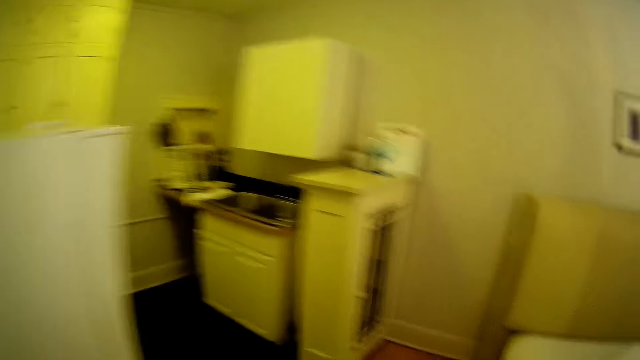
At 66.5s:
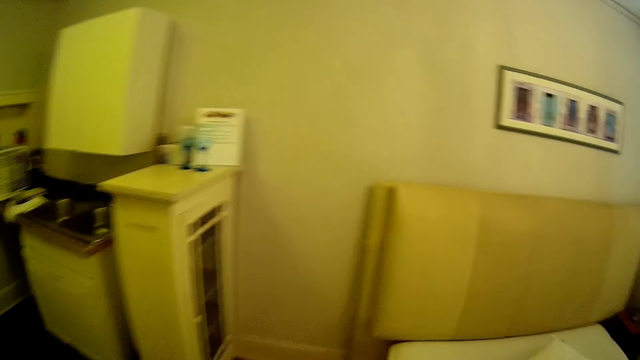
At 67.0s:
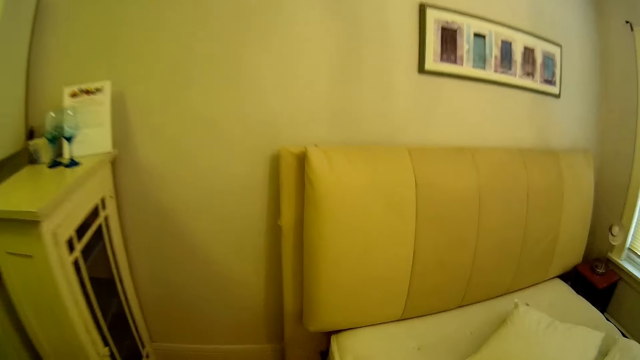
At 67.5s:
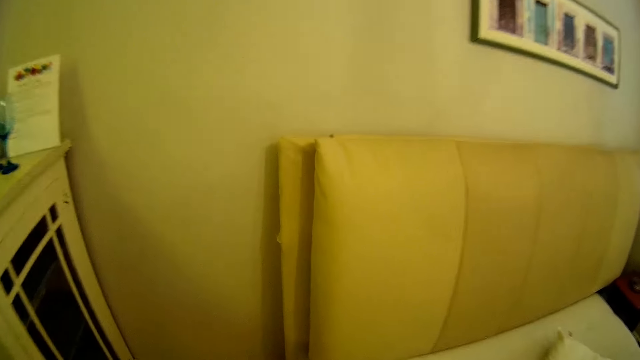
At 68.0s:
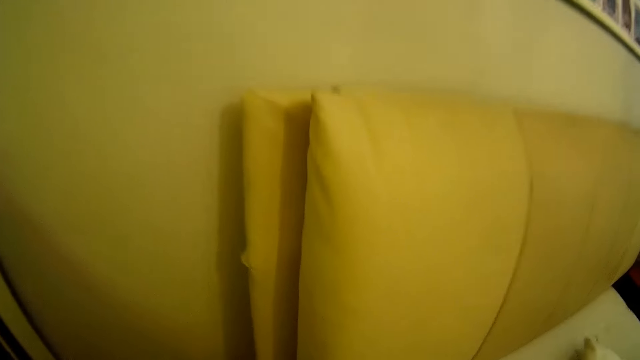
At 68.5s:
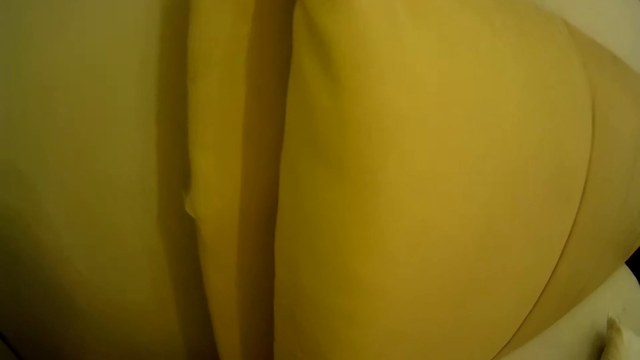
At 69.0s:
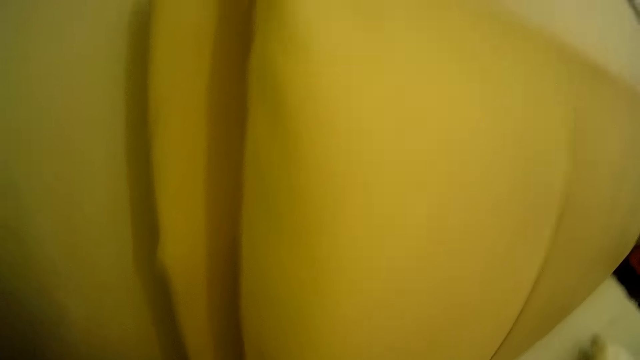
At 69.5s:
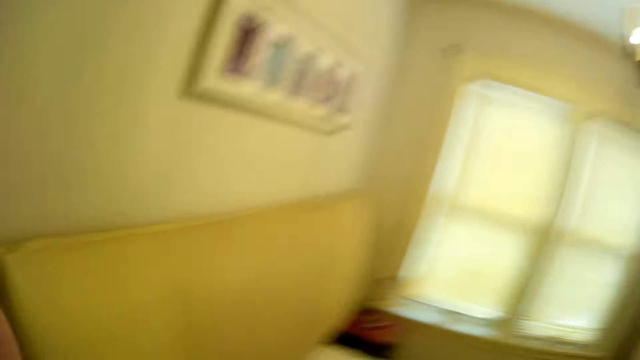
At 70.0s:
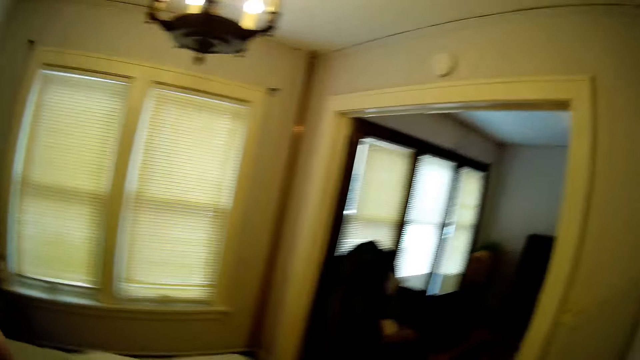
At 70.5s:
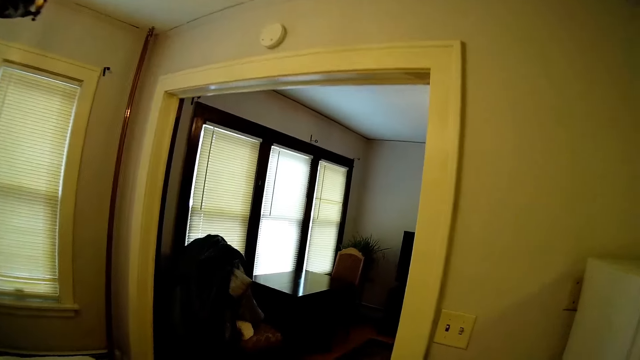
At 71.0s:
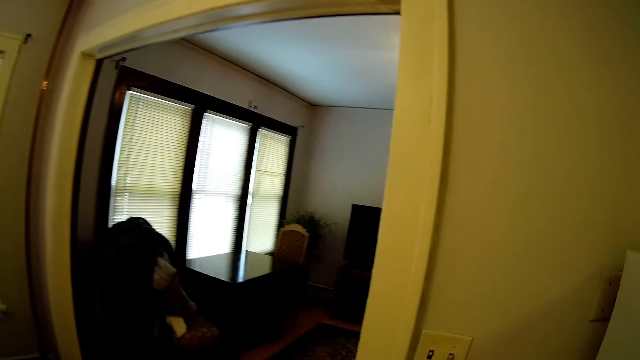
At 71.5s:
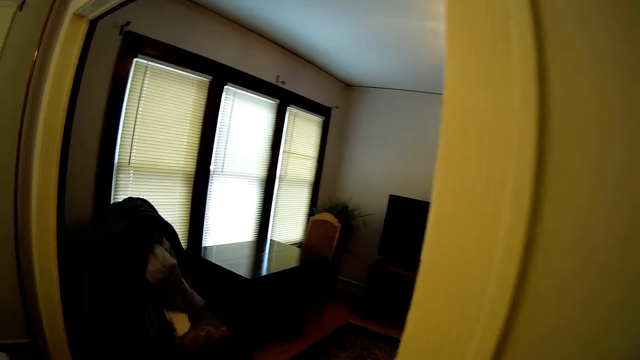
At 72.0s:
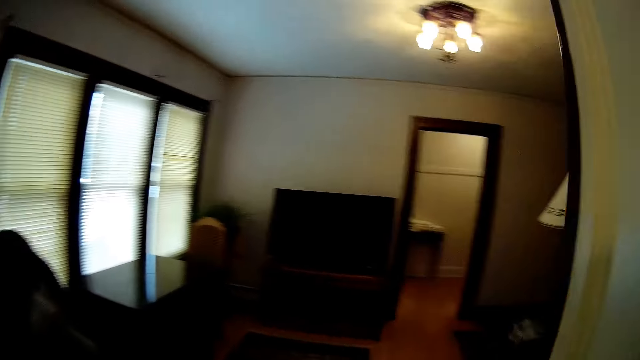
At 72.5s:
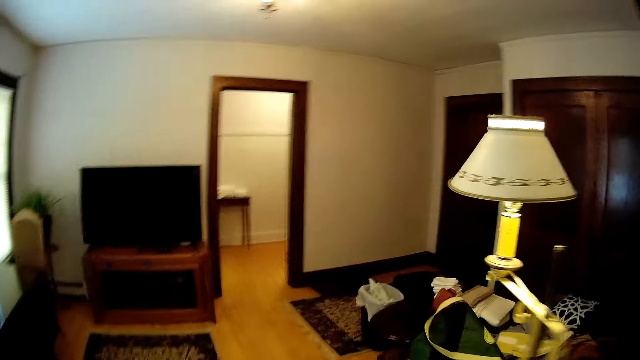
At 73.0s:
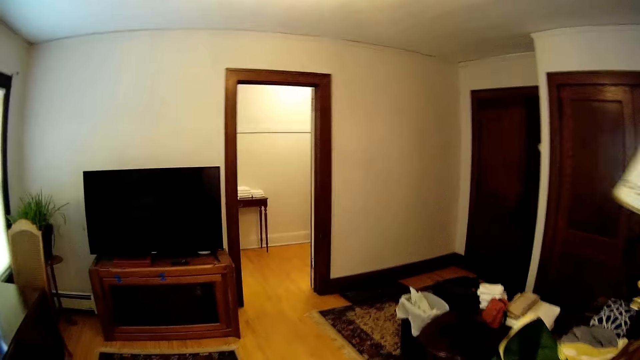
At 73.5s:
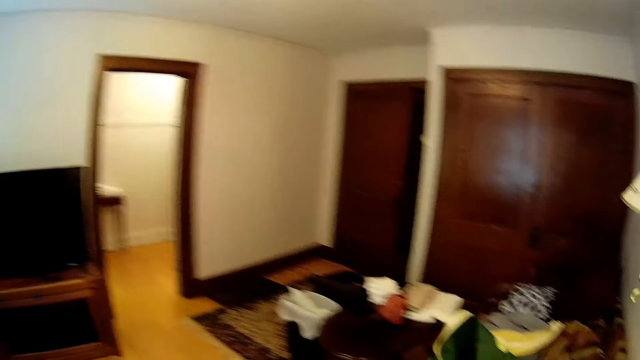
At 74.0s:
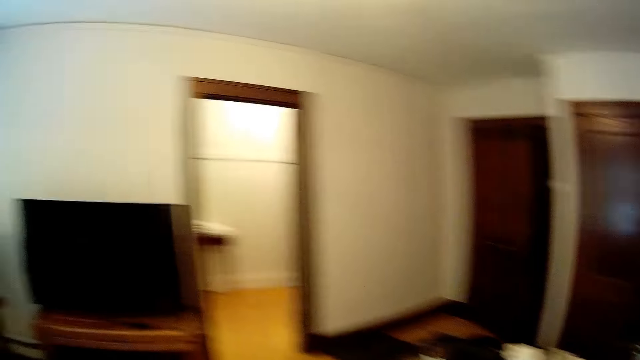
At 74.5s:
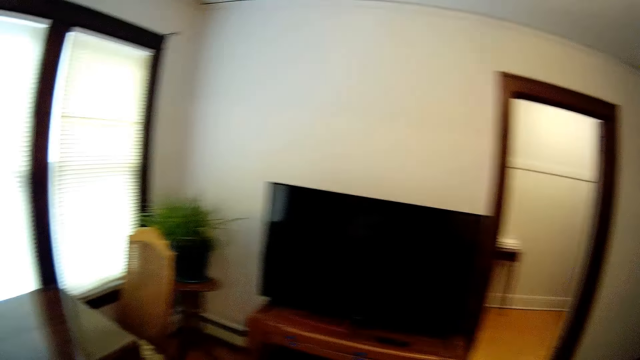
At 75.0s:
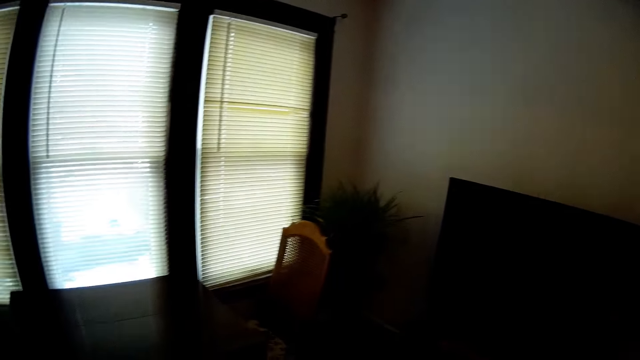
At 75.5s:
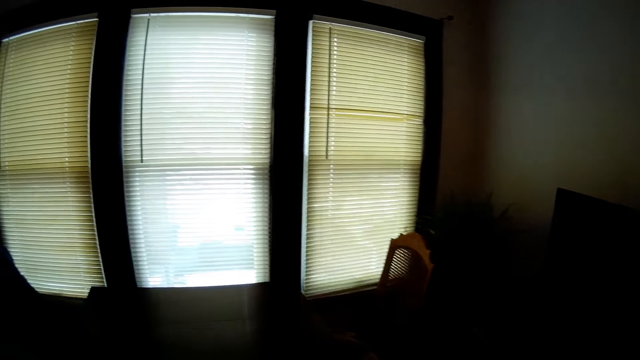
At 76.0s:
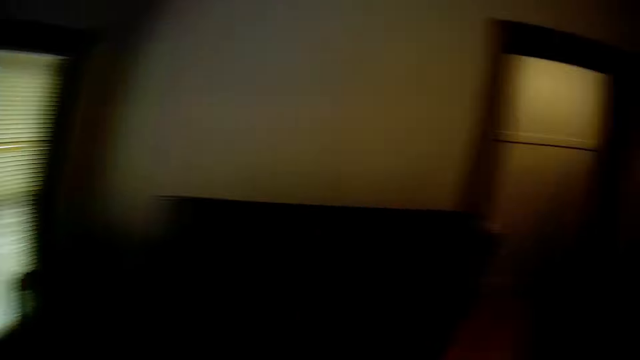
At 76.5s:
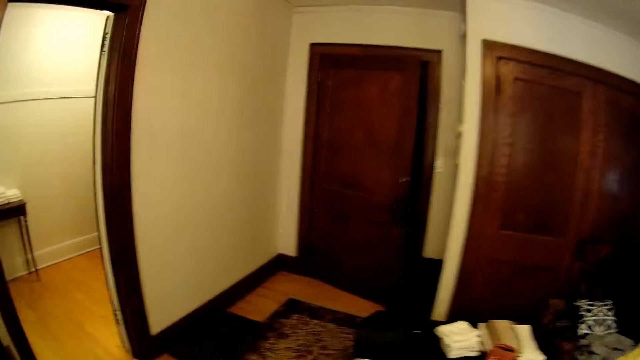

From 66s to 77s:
The camera wearer picks up something. They walk in the bedroom. They move around the house. They walk out of the bedroom.

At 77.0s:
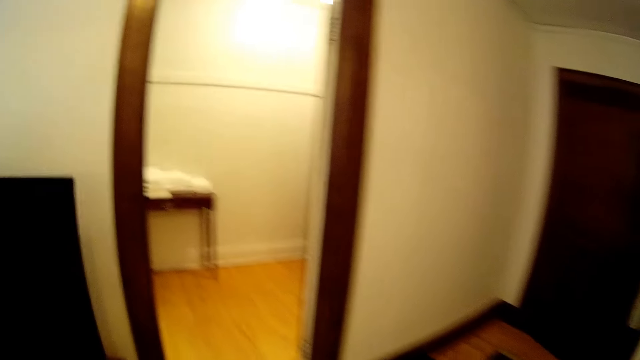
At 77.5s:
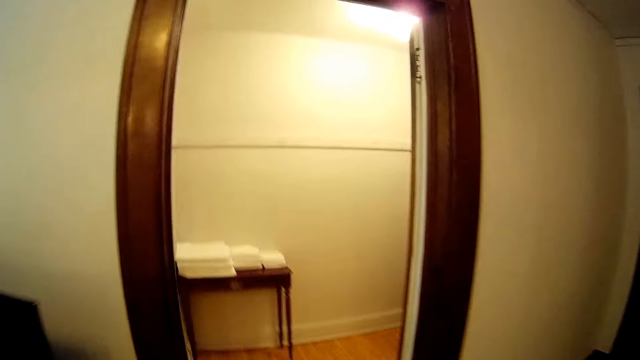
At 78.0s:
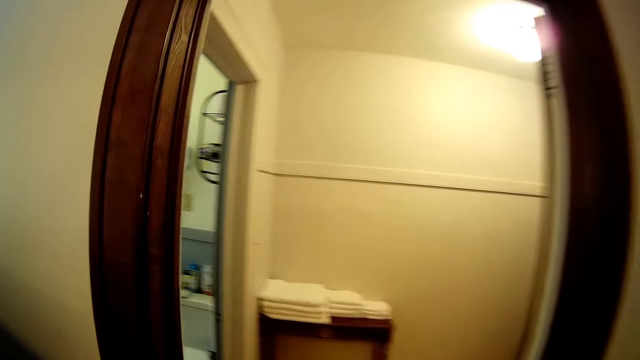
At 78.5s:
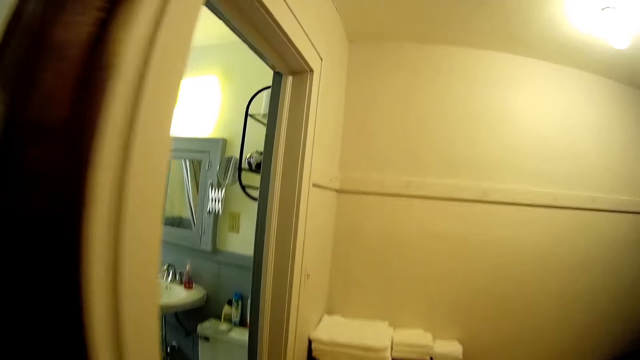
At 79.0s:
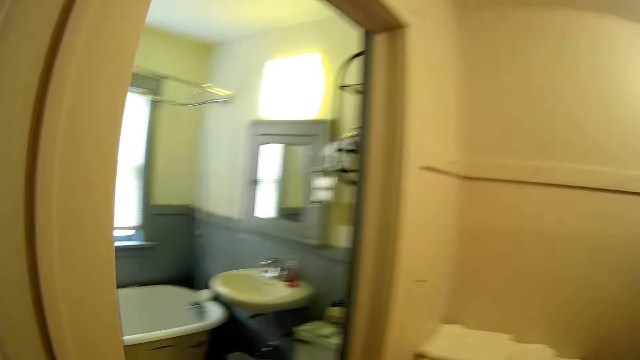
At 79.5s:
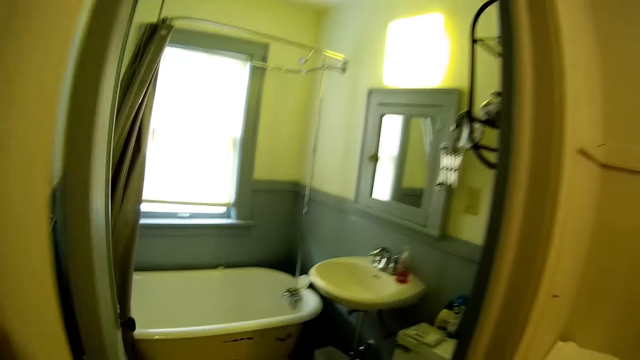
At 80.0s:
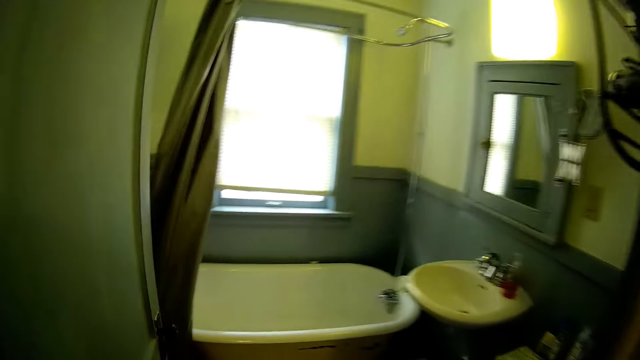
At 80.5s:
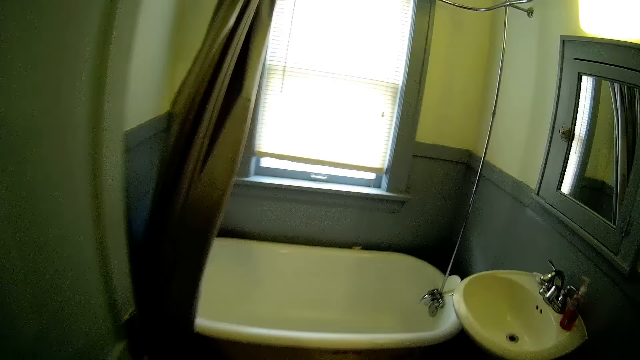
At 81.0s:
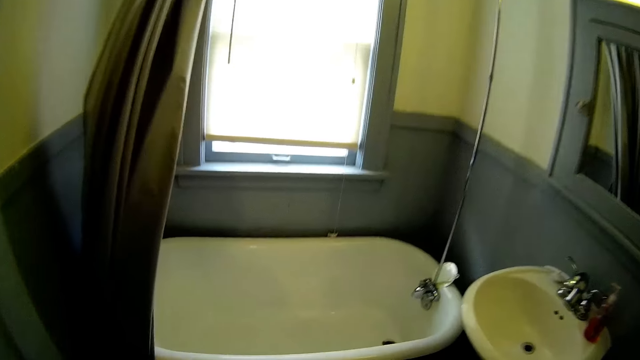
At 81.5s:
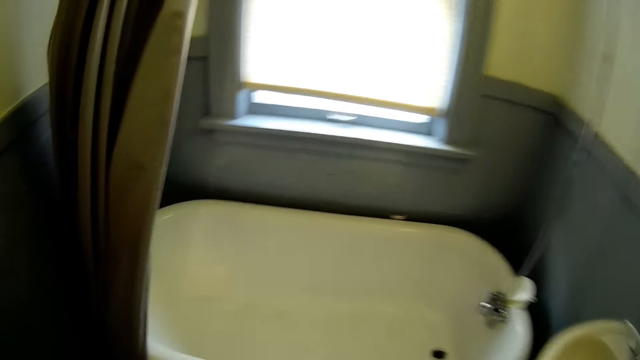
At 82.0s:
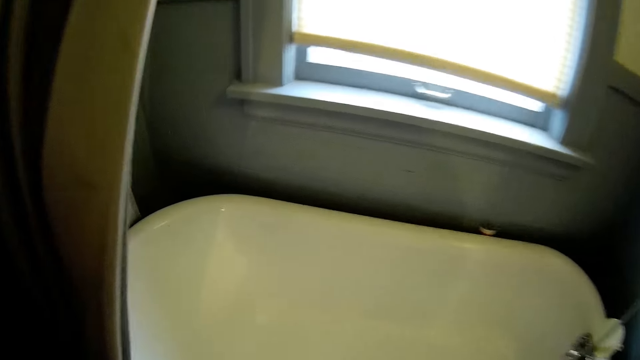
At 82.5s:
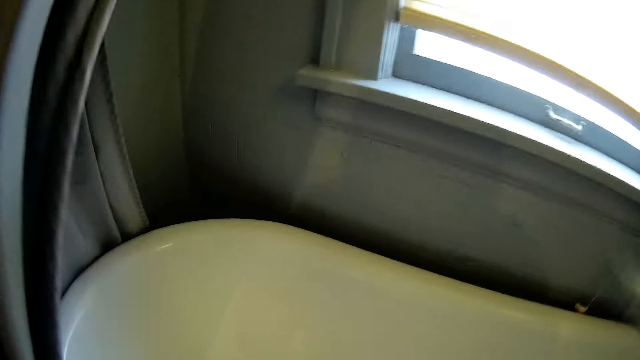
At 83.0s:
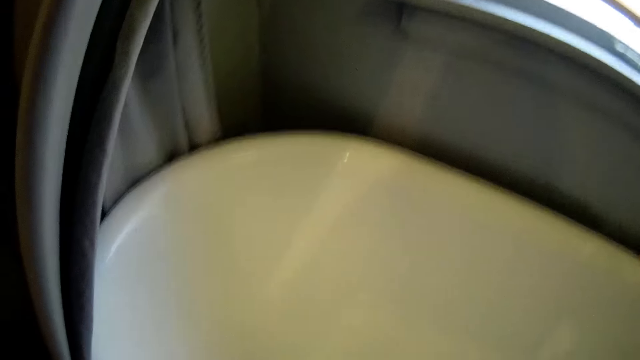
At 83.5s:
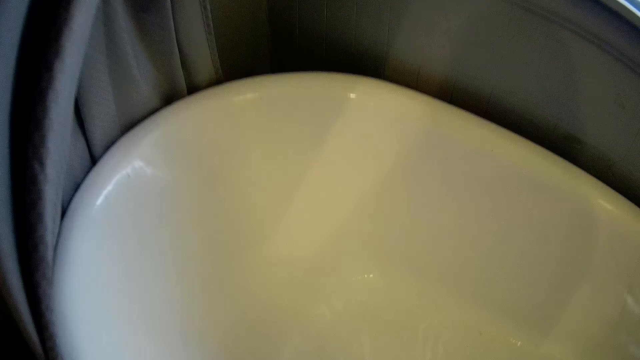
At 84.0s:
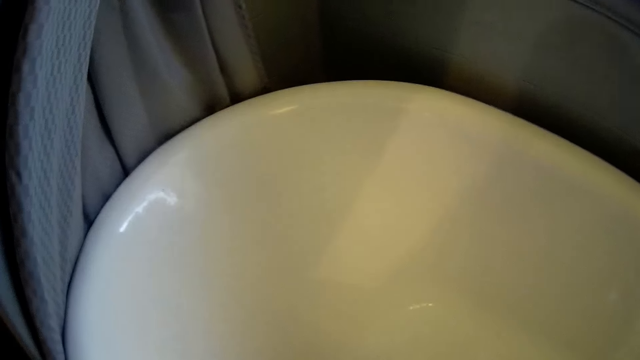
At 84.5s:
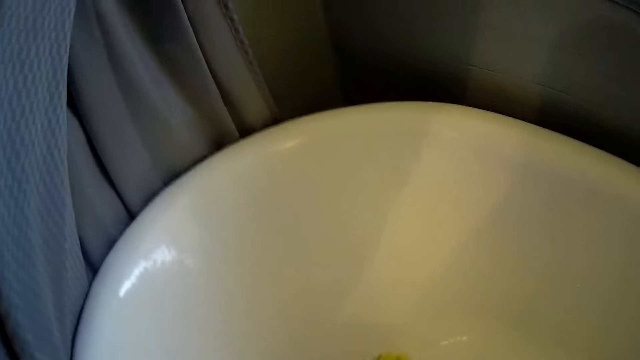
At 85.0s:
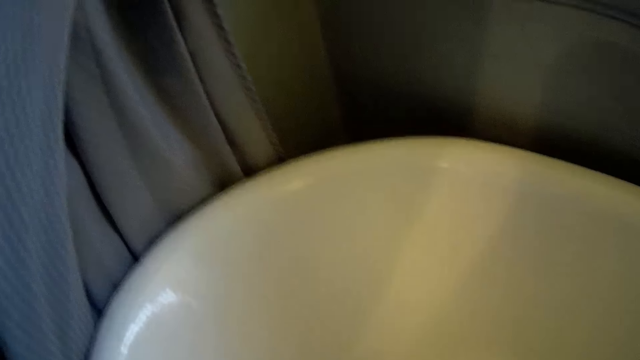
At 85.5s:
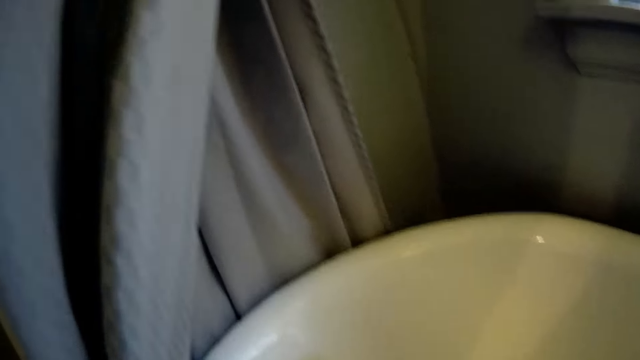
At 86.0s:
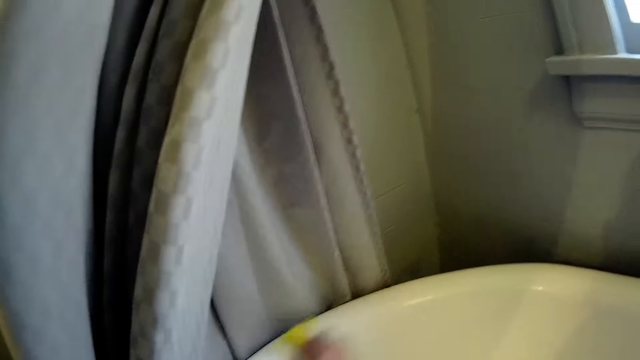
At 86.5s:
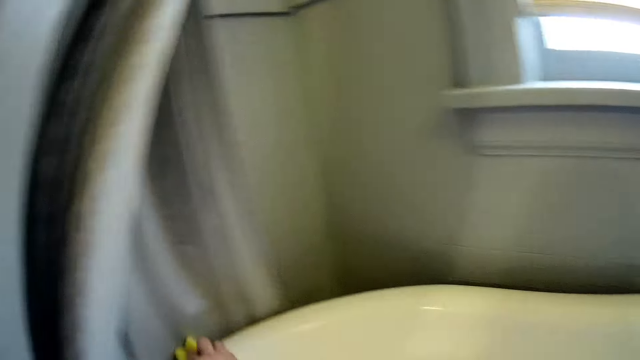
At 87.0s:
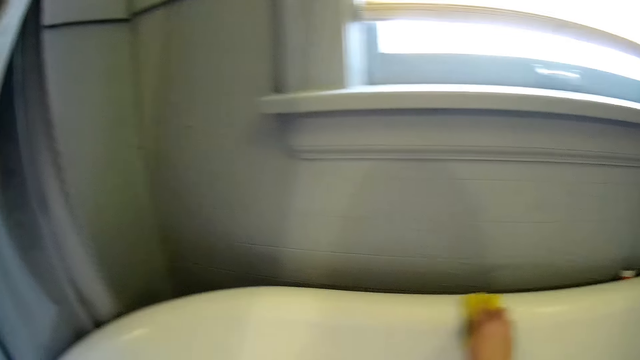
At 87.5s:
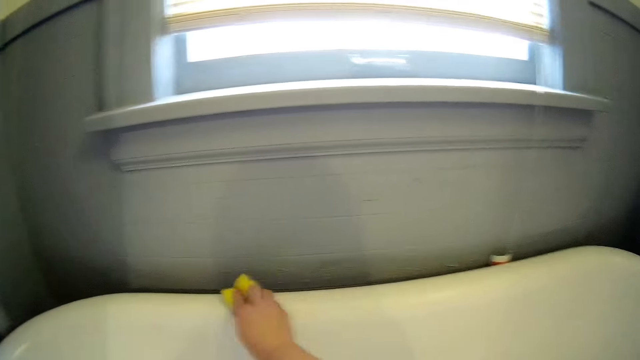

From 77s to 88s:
The camera wearer cleans the bathtub. They walk to the bathtub.
